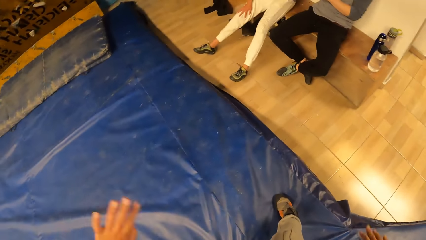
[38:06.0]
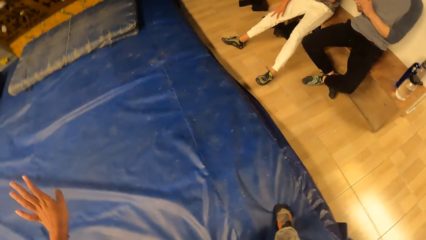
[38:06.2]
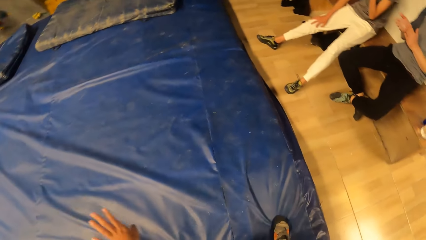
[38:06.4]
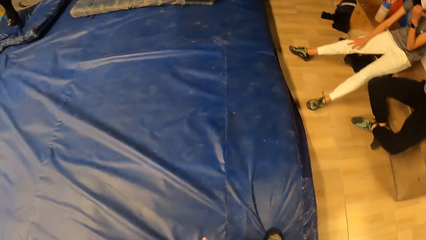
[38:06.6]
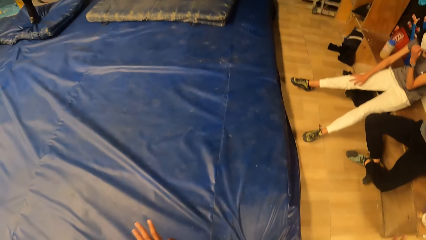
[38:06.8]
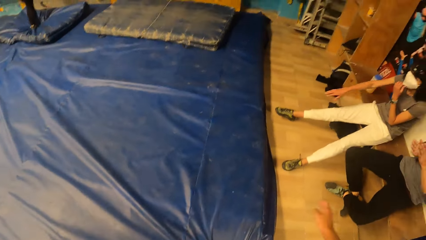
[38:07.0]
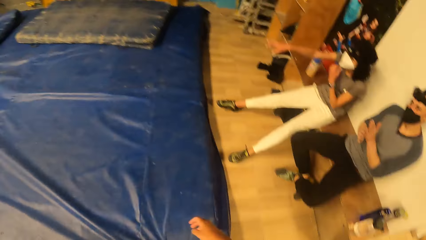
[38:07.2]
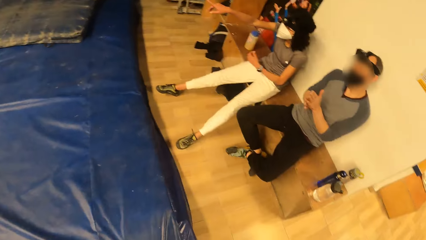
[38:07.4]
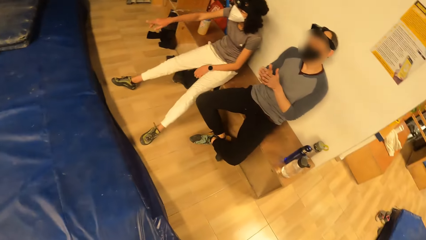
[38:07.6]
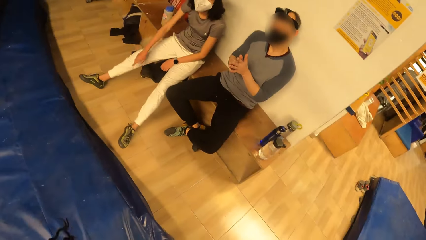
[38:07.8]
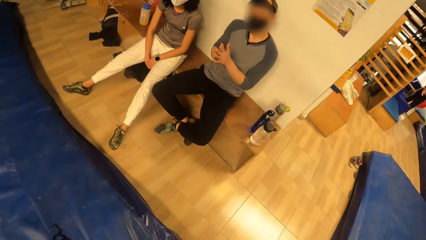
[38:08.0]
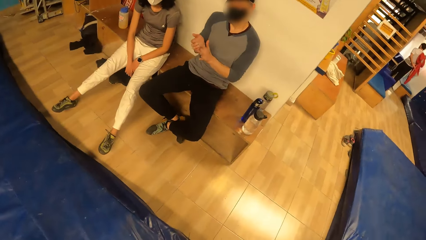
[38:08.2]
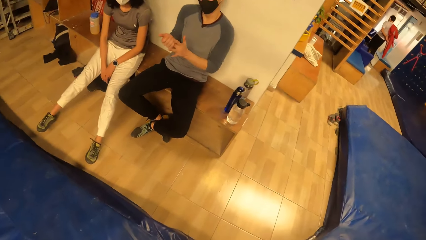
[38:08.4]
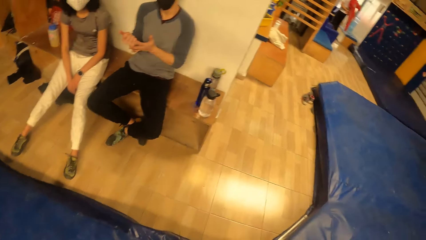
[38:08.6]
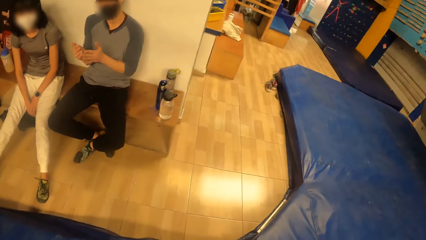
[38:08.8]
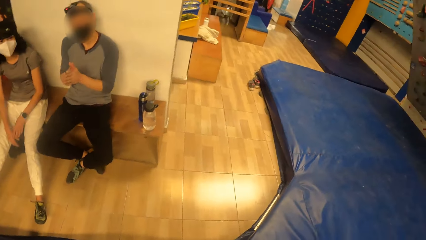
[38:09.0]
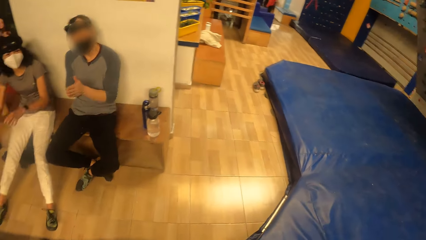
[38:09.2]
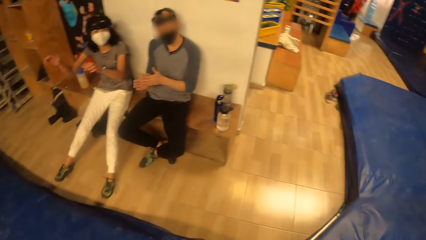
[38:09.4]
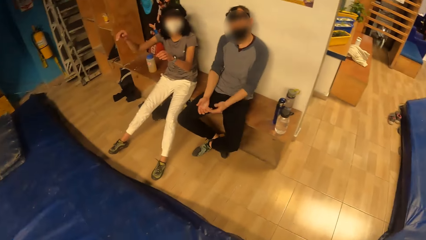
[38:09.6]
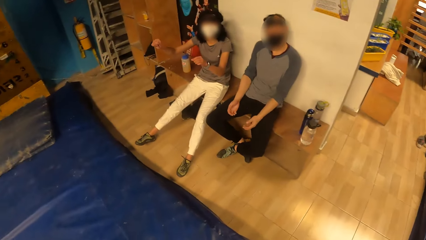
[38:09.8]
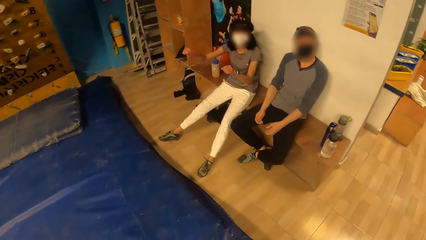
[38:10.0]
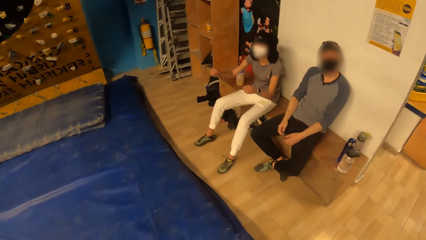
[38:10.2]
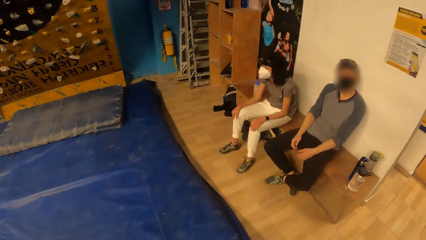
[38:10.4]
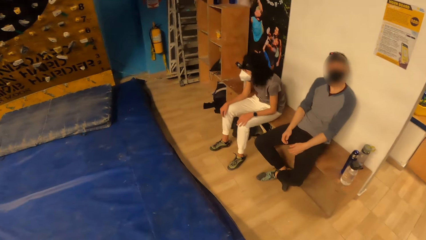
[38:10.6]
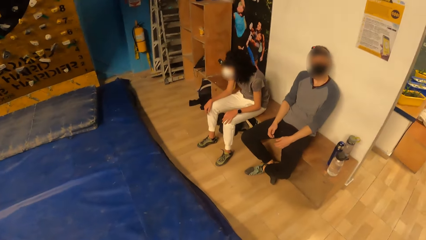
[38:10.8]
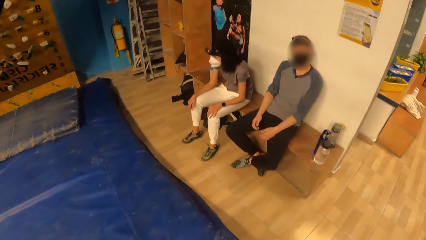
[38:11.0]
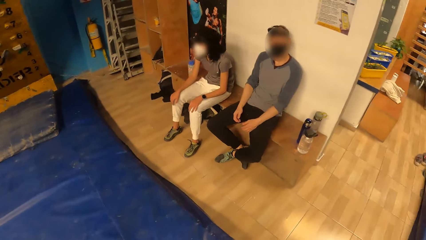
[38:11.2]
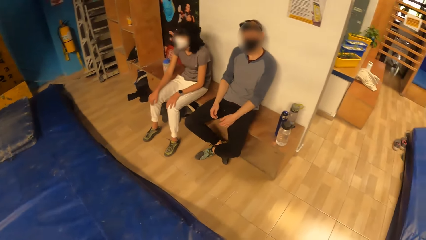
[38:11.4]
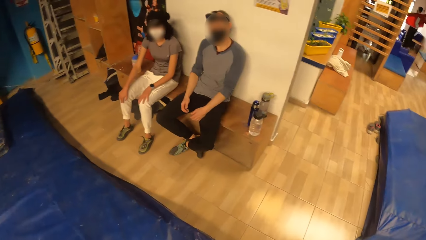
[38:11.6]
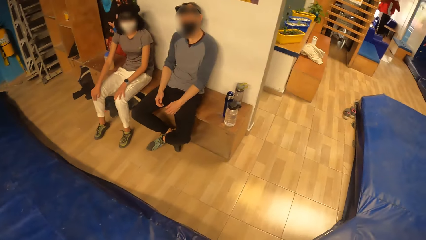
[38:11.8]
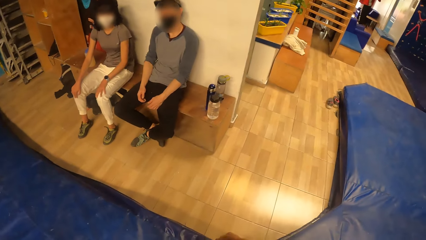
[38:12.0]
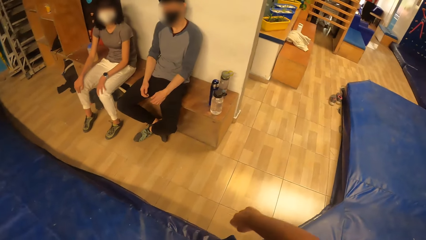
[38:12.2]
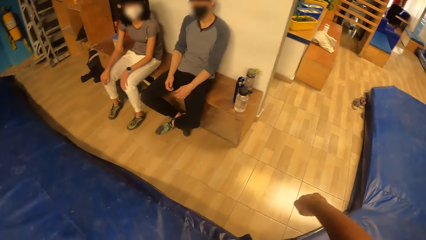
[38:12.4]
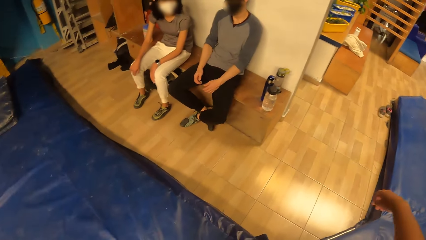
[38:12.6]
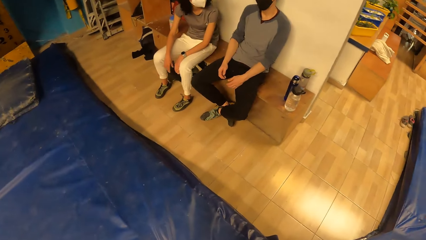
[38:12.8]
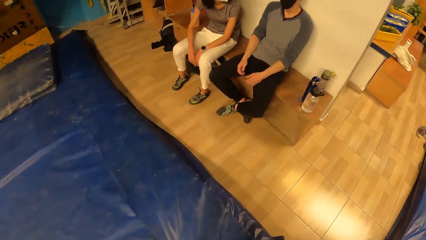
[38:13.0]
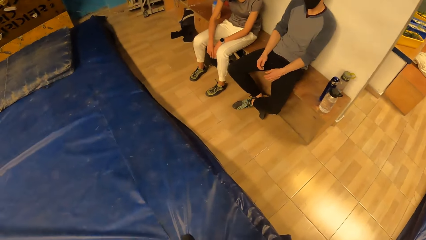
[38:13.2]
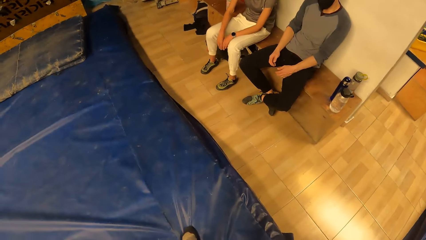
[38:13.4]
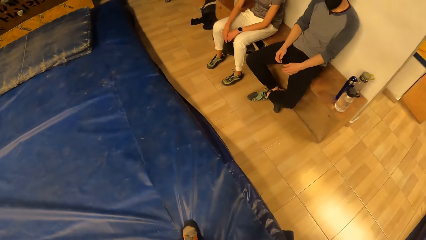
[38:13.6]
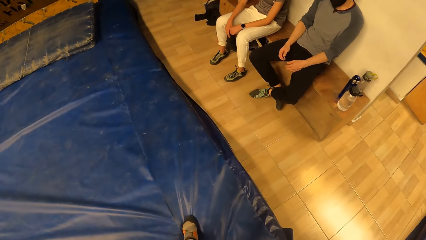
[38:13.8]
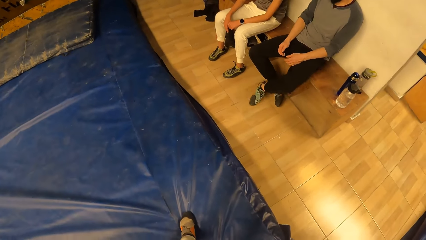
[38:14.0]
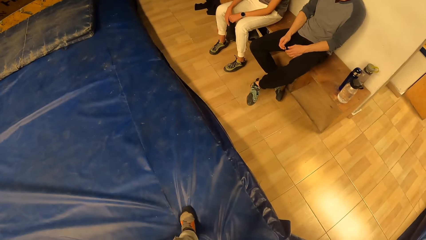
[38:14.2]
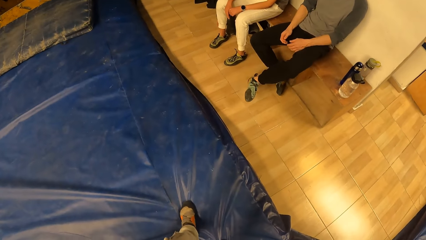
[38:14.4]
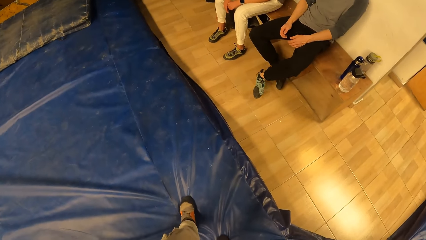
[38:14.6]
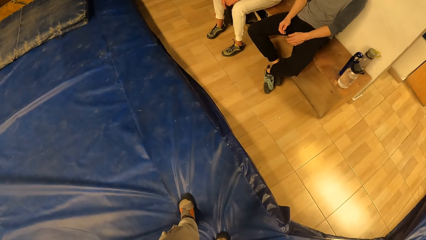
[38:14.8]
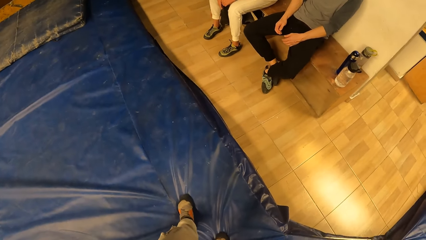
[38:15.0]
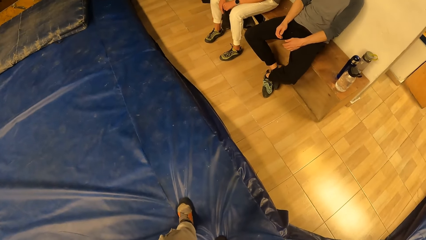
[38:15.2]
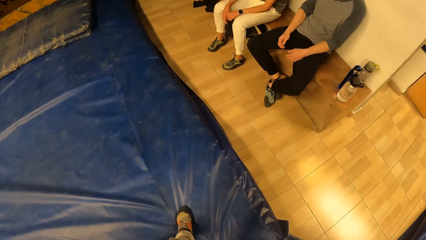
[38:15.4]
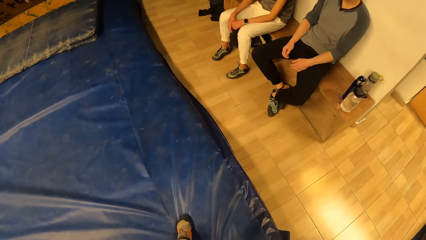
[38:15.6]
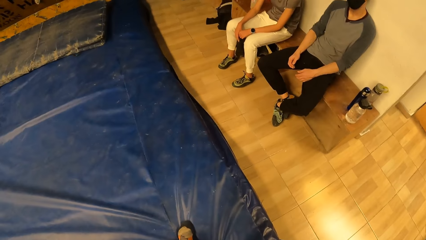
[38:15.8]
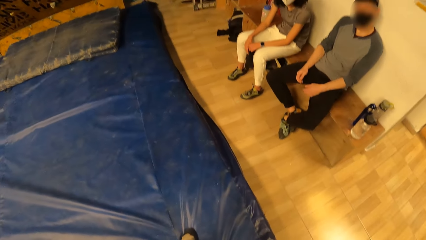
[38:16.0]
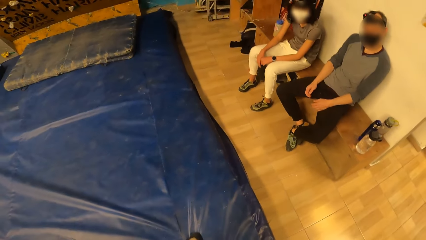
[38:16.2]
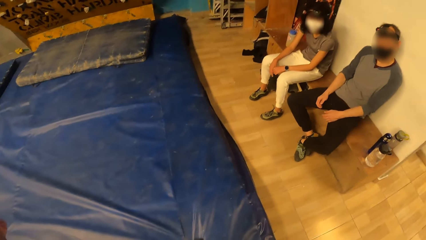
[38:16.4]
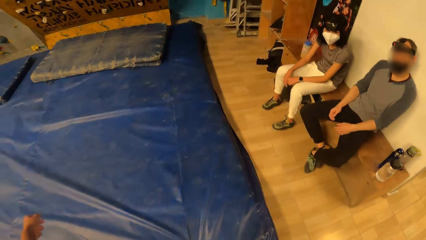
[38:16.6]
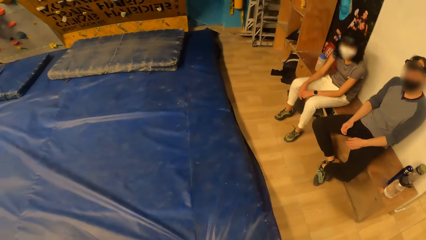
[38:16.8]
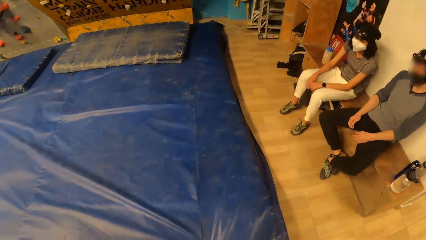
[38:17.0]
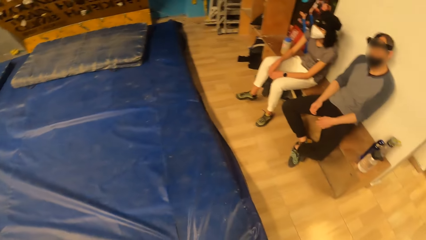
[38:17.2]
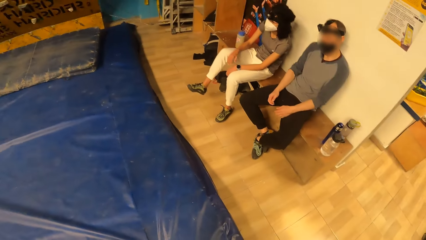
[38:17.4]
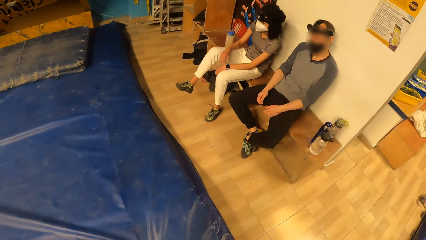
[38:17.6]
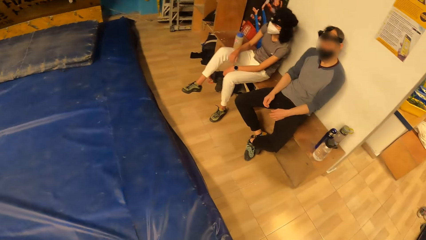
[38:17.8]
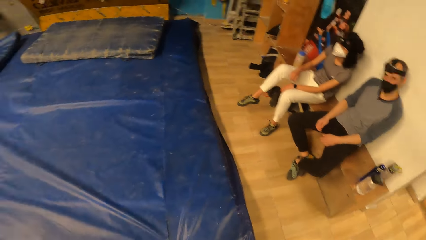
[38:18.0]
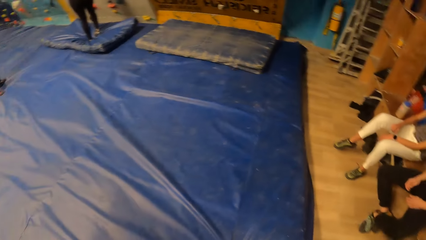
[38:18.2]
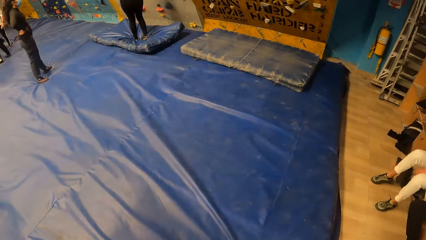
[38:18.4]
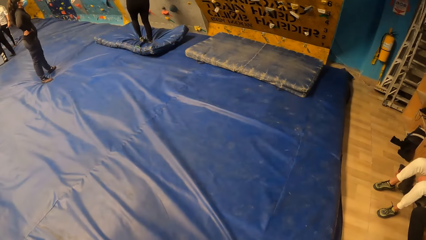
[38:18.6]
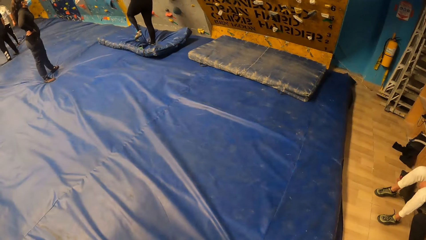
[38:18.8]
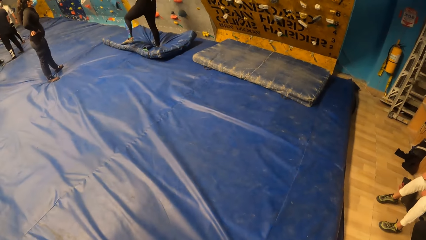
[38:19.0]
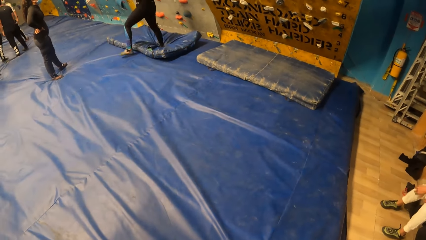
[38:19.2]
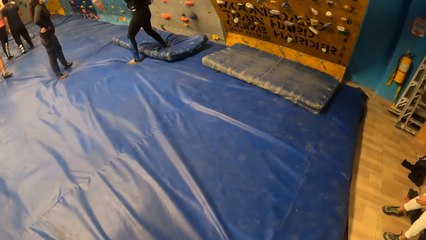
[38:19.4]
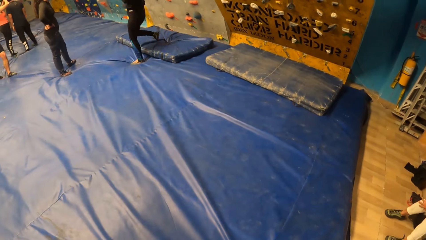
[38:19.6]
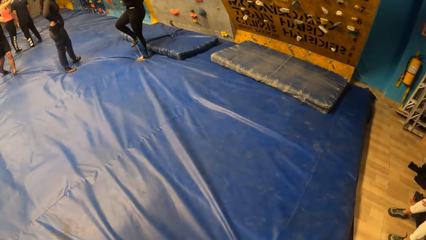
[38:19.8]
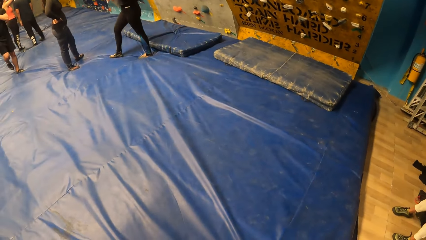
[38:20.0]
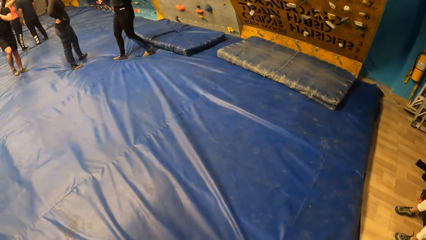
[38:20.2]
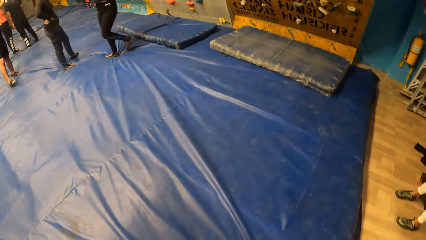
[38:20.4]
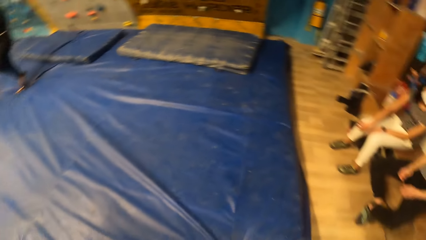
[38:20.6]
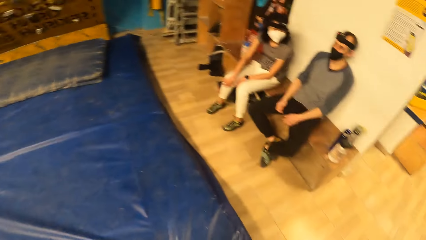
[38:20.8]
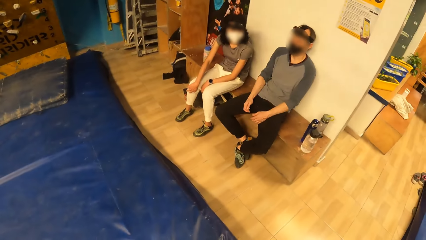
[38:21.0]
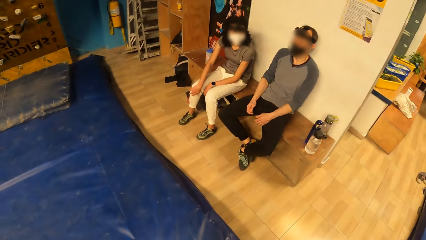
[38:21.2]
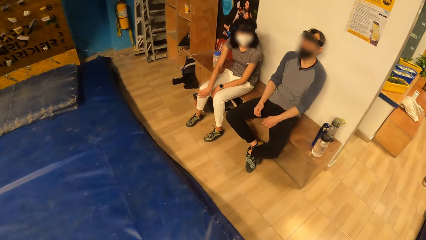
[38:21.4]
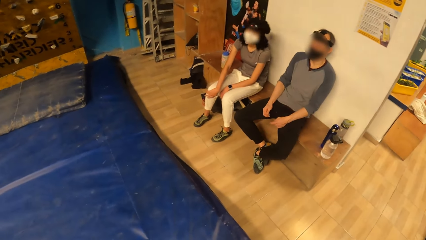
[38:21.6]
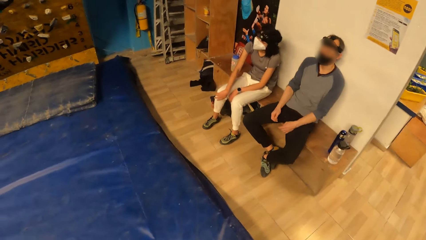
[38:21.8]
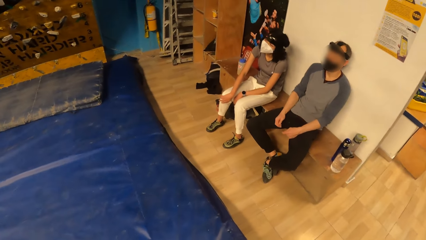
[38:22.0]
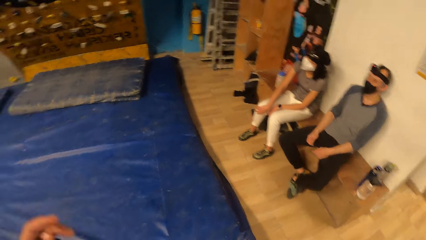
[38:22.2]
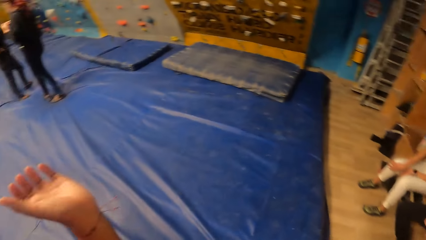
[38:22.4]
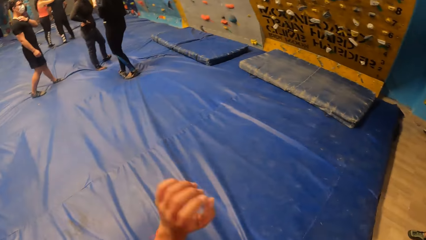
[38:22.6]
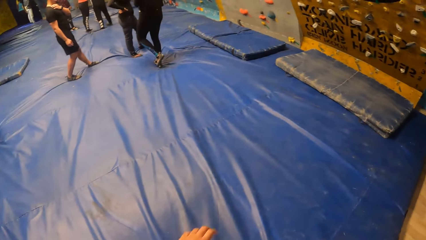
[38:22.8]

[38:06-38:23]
The camera wearer interacts with the woman and a man. They look around. They move the hand. They look around.
